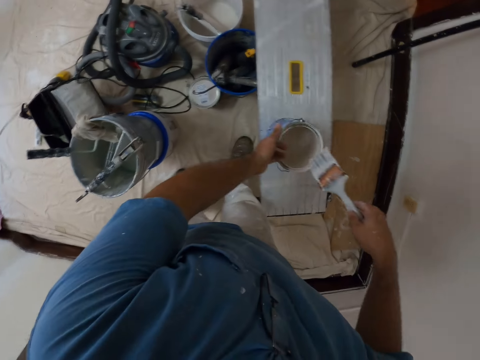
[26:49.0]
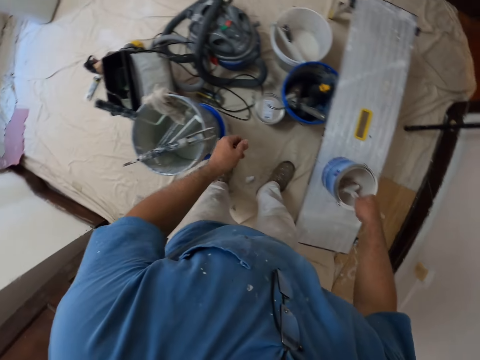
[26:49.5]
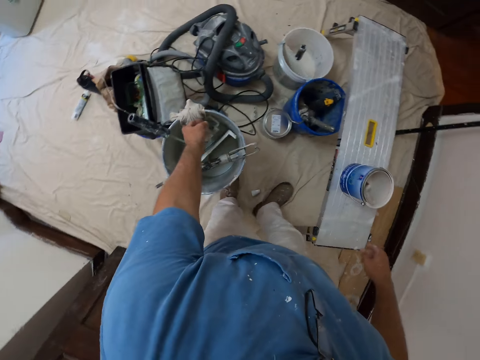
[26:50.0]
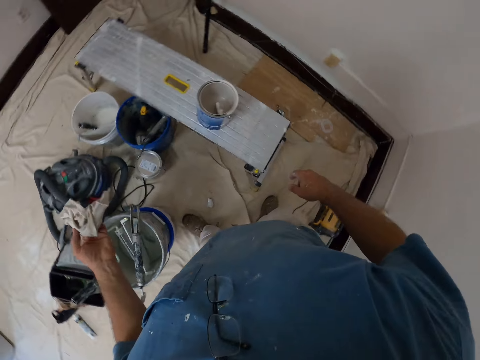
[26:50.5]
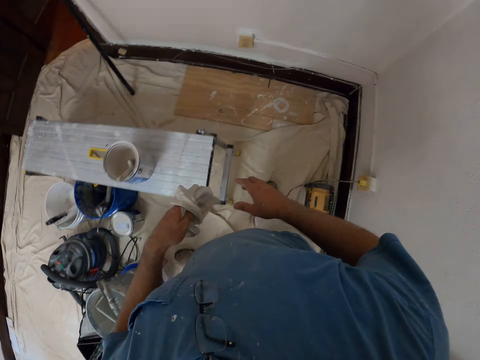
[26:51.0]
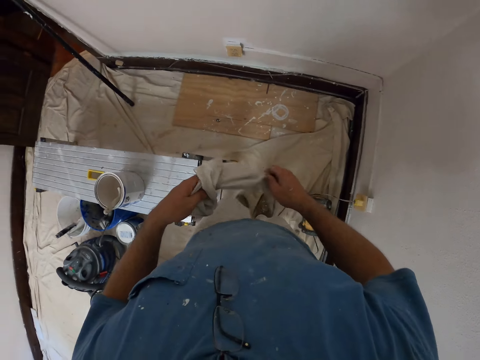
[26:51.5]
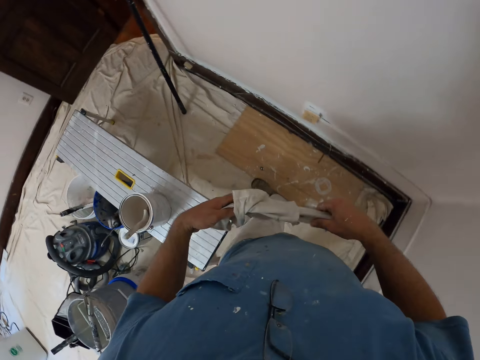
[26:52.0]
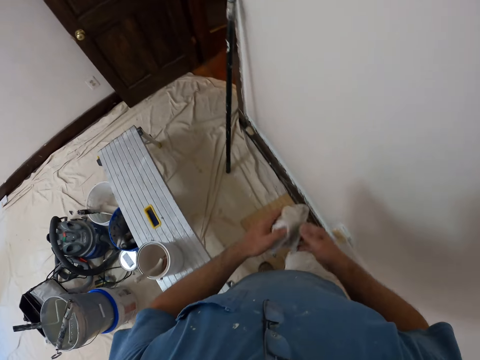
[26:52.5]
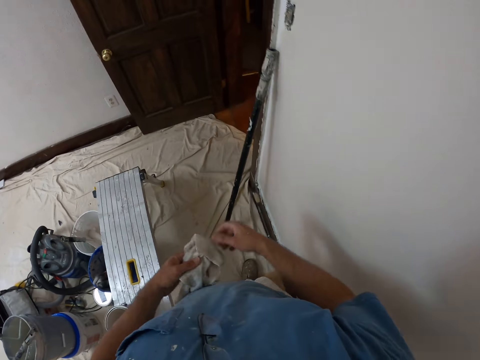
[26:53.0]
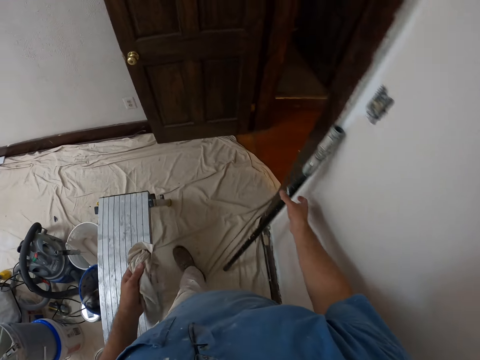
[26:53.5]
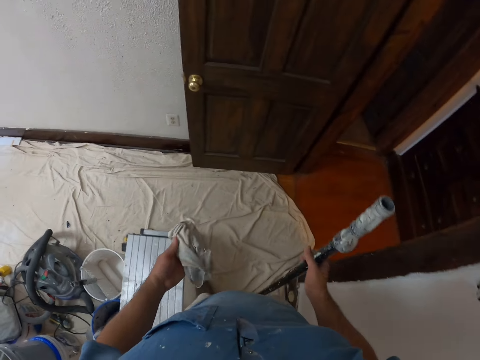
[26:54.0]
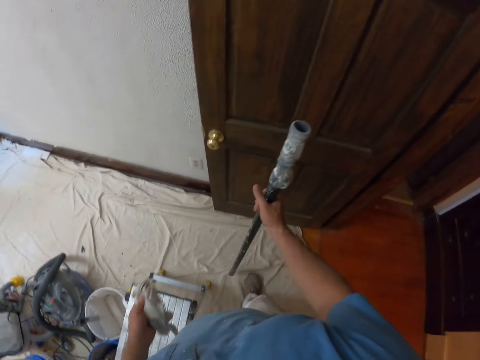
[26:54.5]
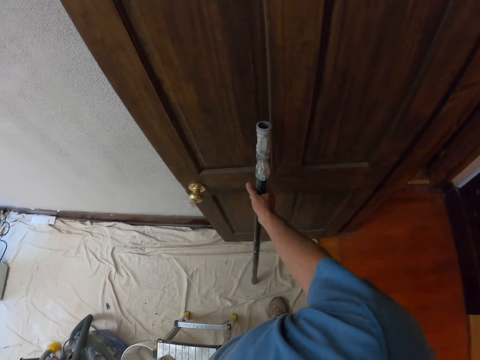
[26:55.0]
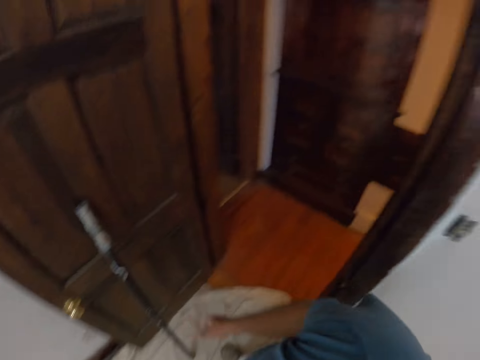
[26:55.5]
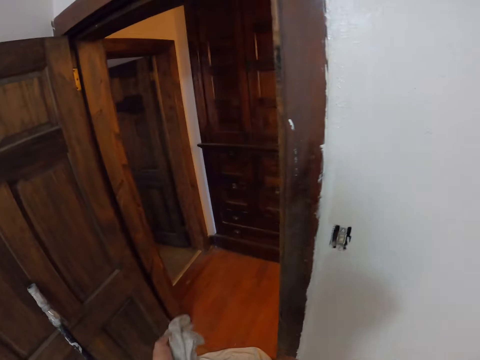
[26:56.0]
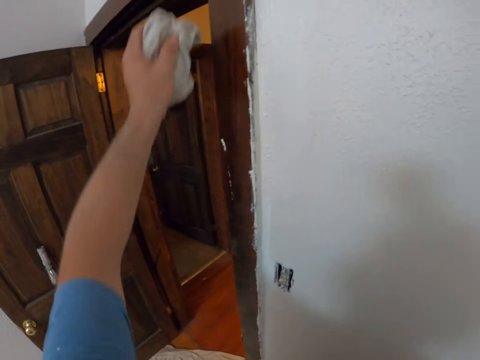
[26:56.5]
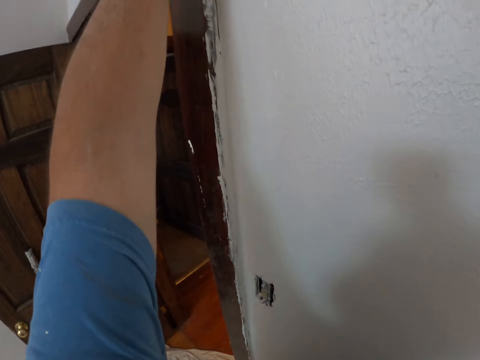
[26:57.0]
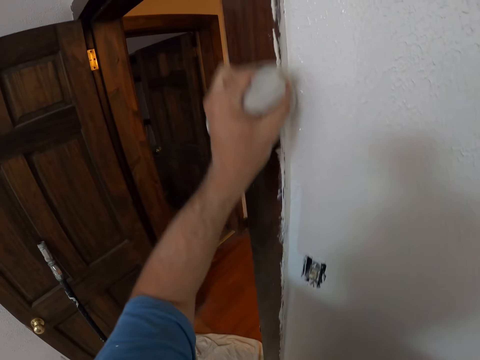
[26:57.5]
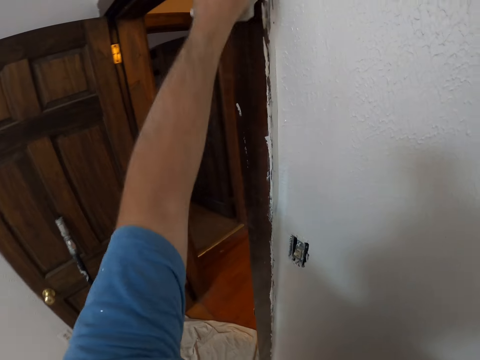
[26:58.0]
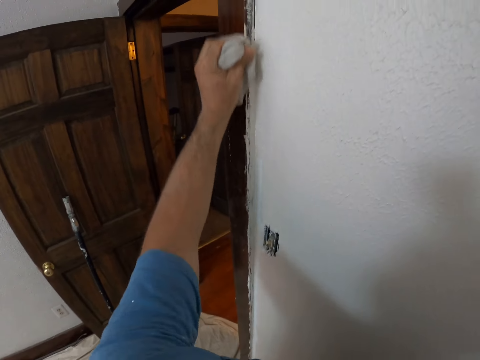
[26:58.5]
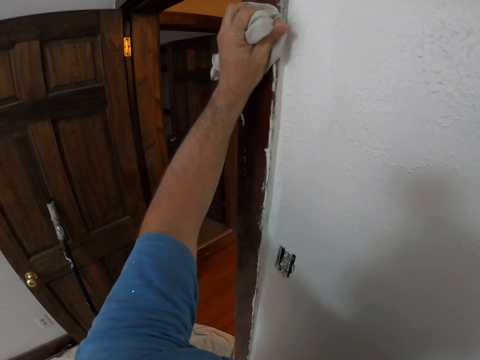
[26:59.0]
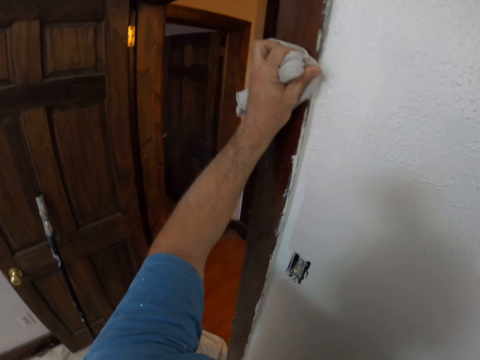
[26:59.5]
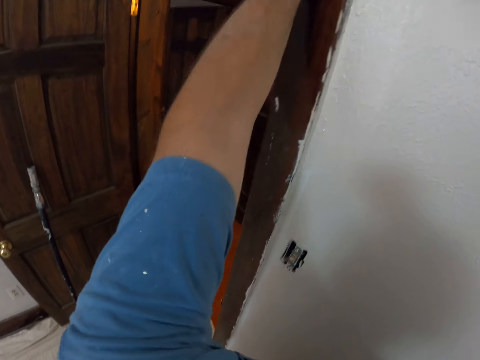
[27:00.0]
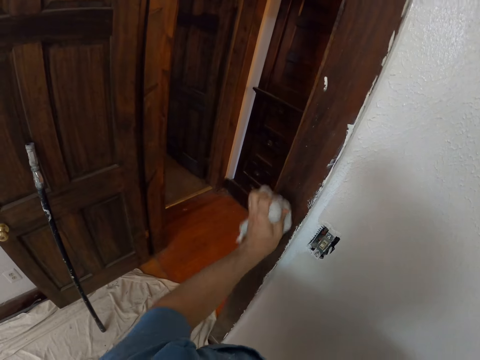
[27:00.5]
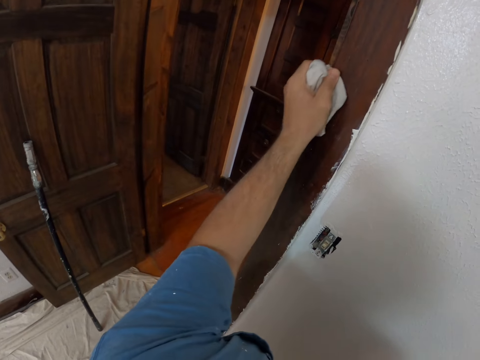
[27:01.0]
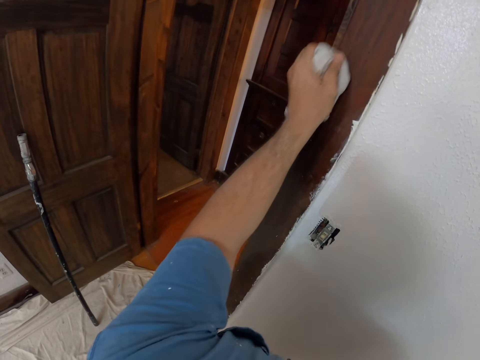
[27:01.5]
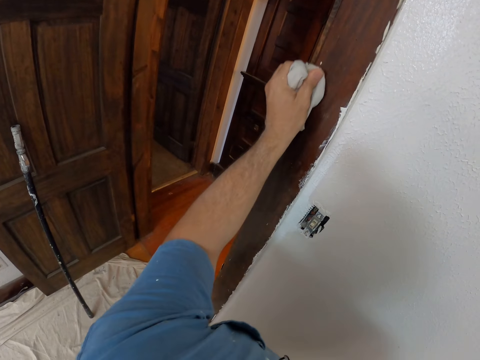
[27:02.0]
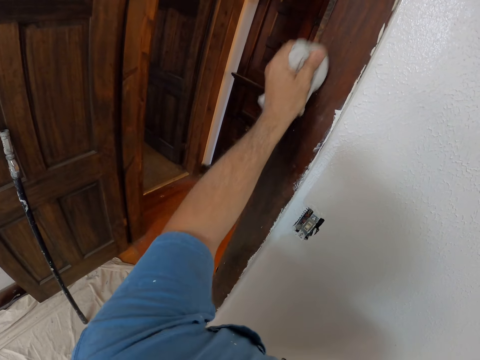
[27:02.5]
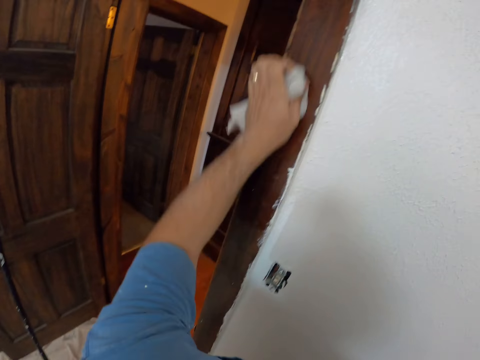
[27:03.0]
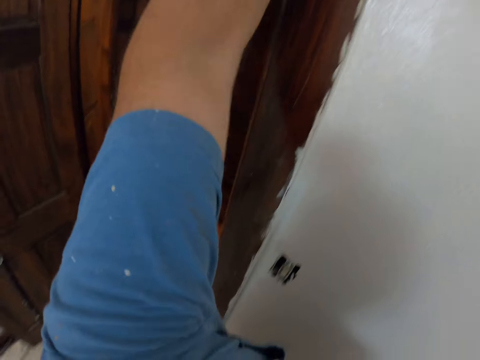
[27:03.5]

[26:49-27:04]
The camera wearer puts the paint bucket on the stool. He puts the paint brush in the paint bucket. He picks up a napkin on top of a bucket. He walks to a side of the room. He holds the napkin in both hands. He passes the napkin from his right hand to his left. He picks up a pole by the wall. He places the pole by the door. He looks around. He cleans paints on the door post with the napkin.

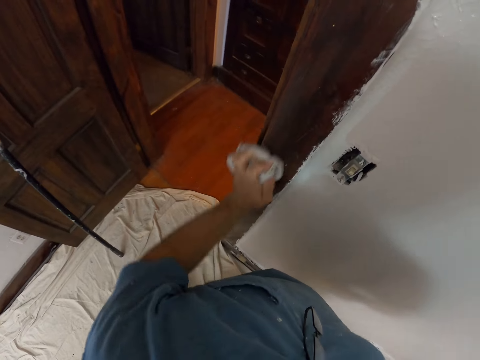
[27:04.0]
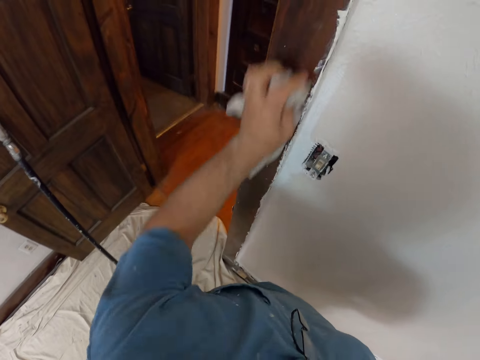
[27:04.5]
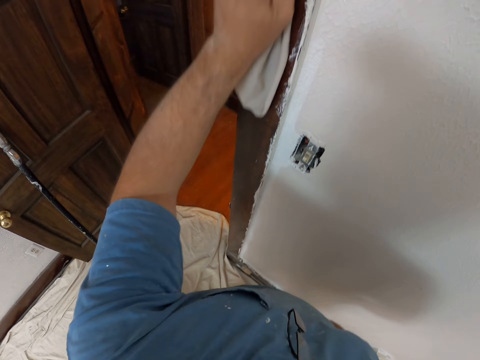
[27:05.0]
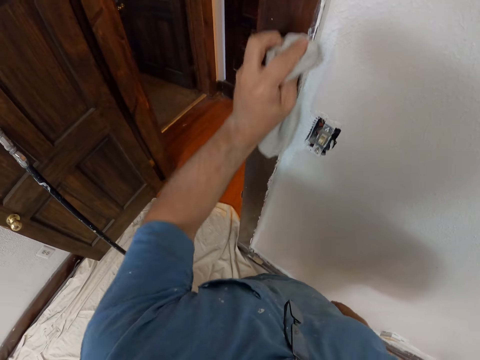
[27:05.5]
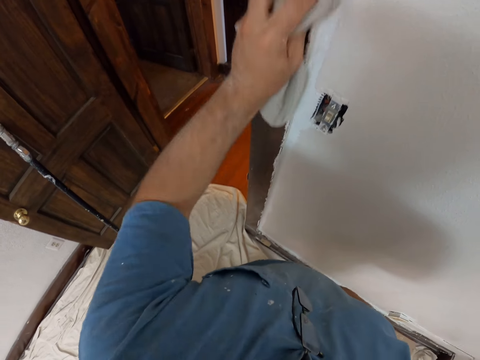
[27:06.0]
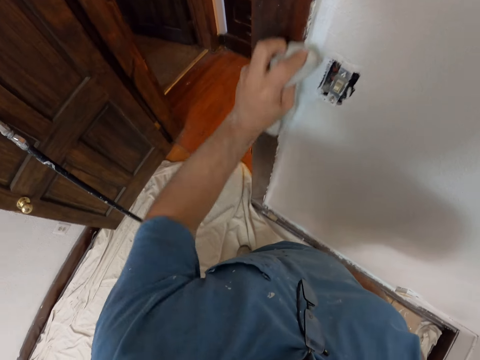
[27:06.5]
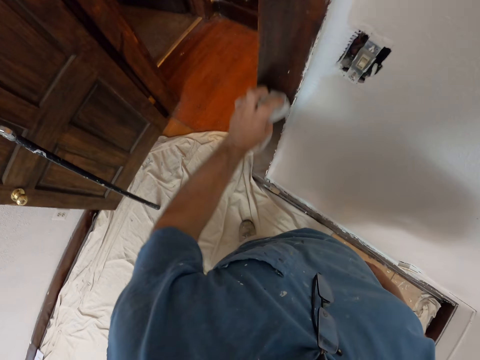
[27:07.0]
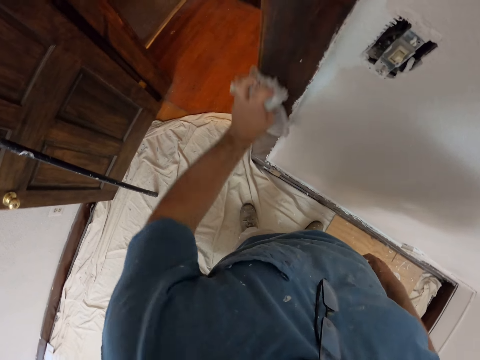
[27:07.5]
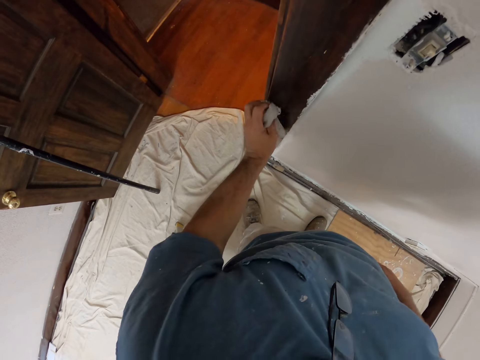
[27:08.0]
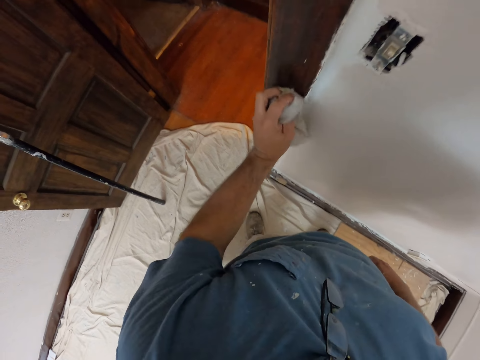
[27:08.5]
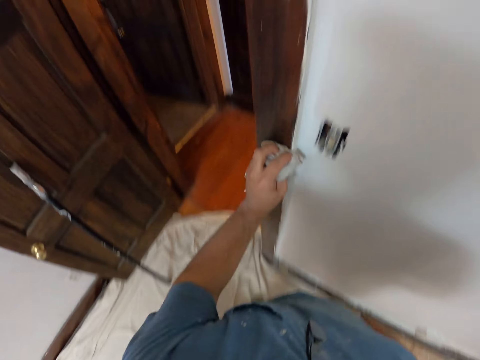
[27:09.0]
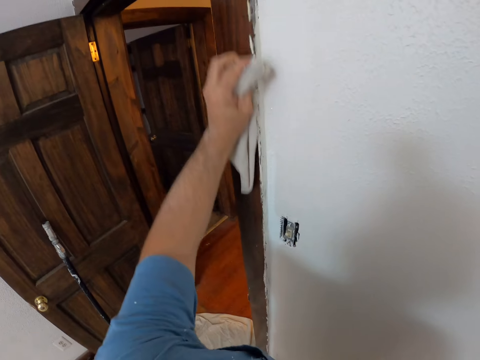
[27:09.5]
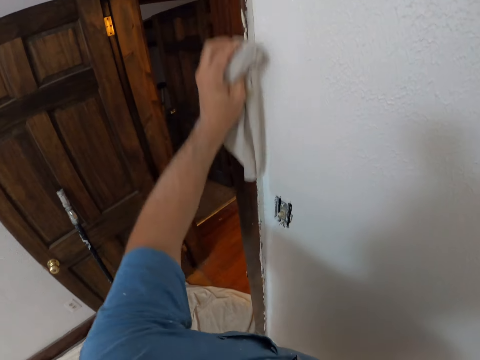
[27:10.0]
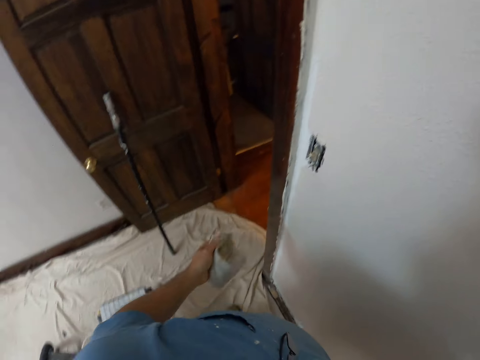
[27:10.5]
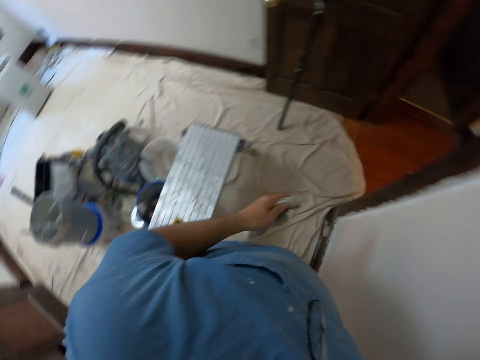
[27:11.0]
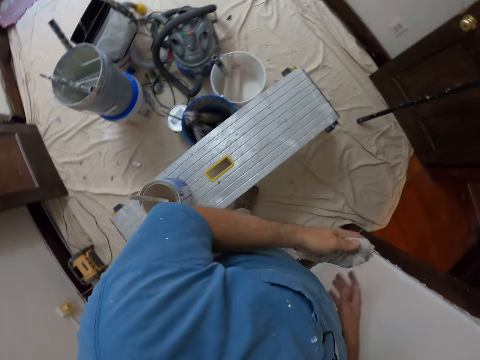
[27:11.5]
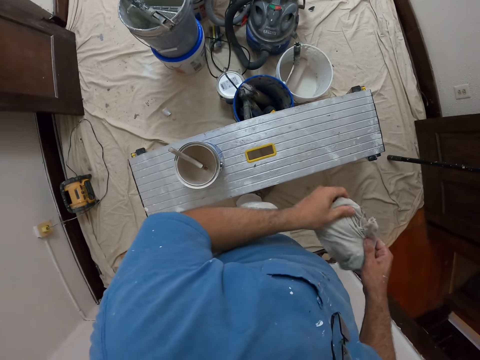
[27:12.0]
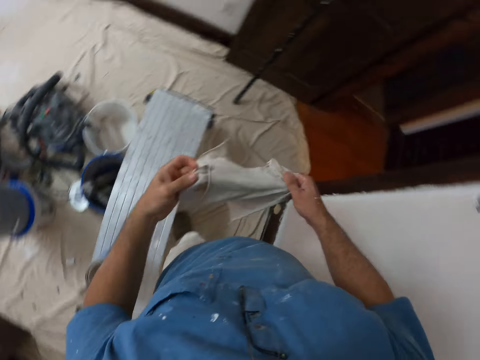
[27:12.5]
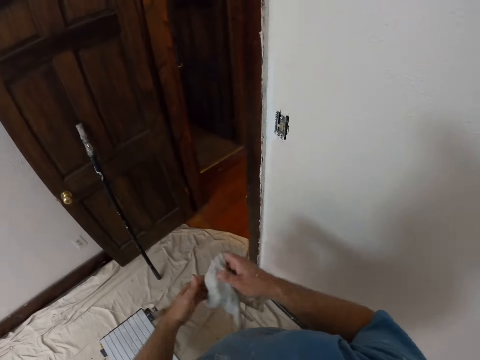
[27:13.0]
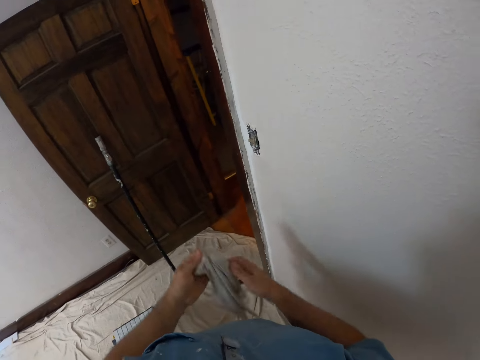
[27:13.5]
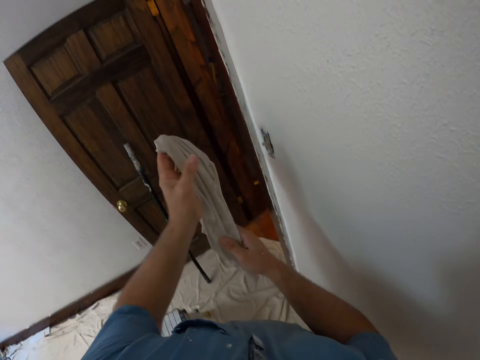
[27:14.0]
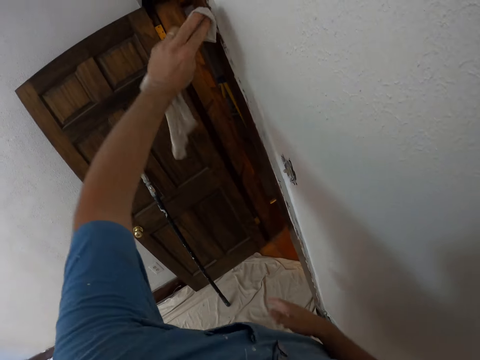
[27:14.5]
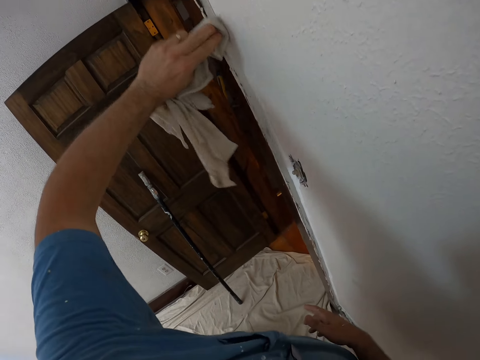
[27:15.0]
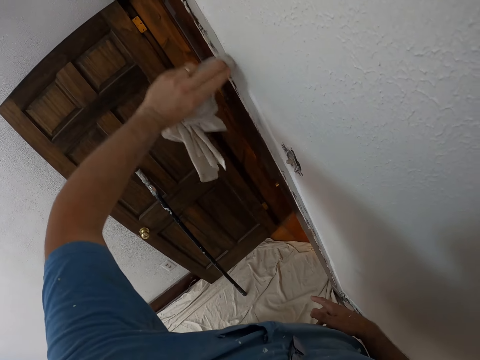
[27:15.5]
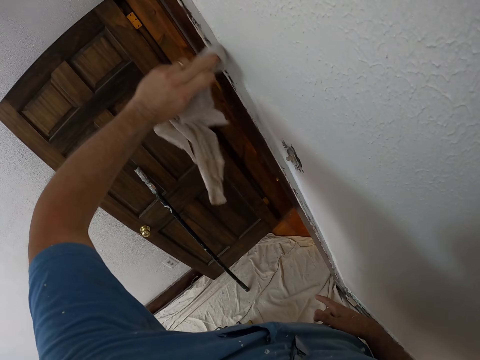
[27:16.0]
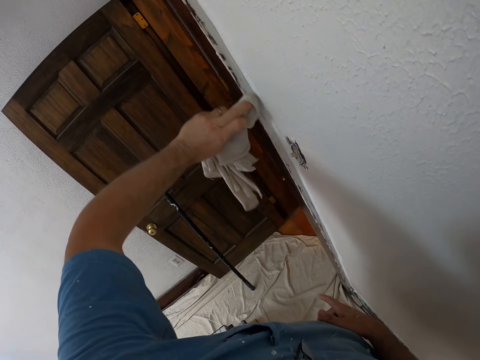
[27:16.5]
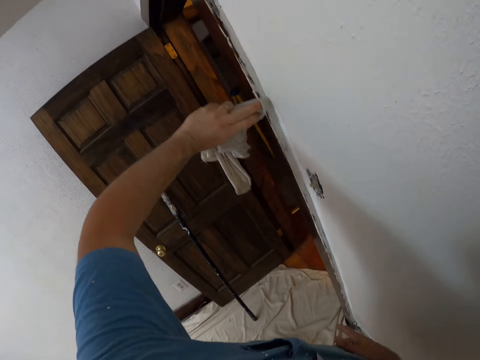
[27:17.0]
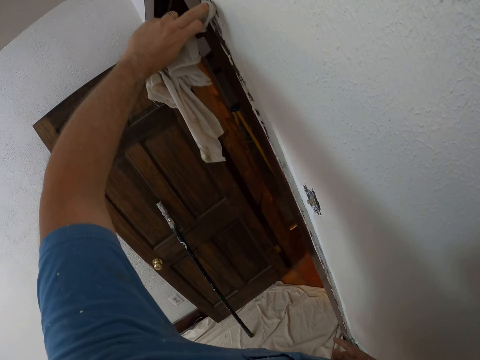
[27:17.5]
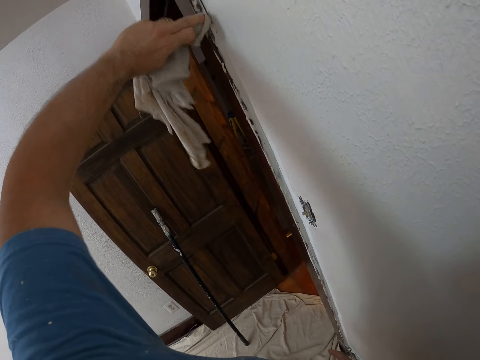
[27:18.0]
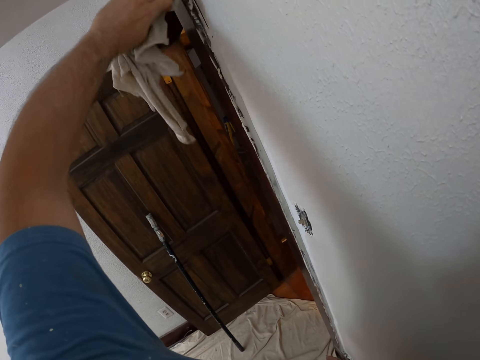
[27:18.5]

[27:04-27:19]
The camera wearer looks around. He adjusts the napkin in his hands. He inspects the rug. He wipes the door frame with the rug.
